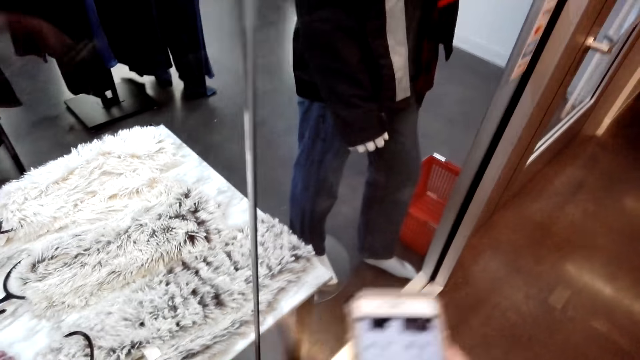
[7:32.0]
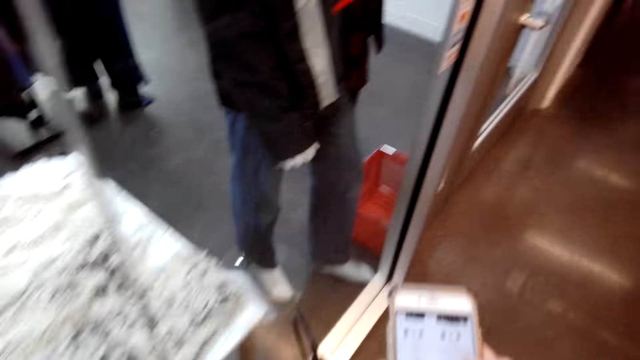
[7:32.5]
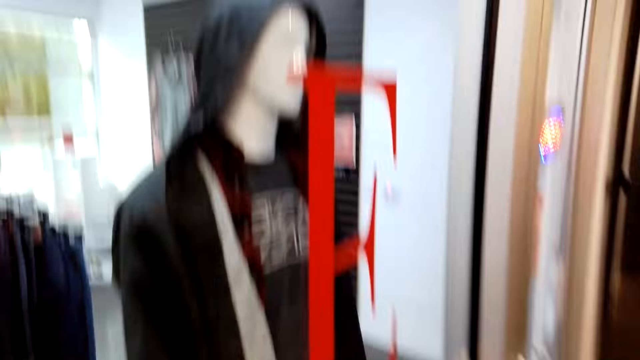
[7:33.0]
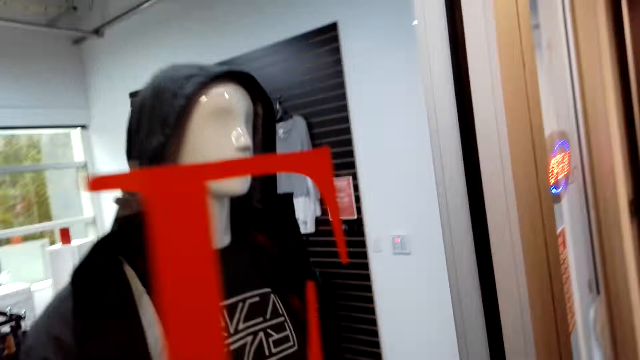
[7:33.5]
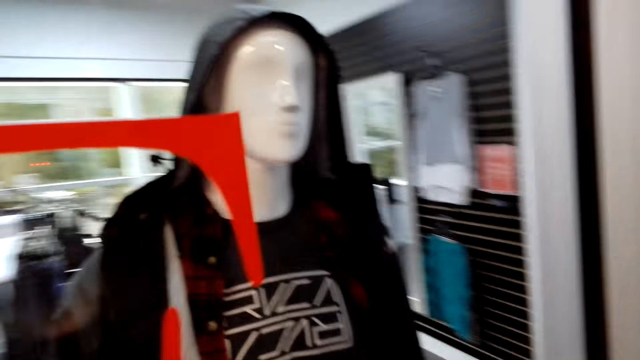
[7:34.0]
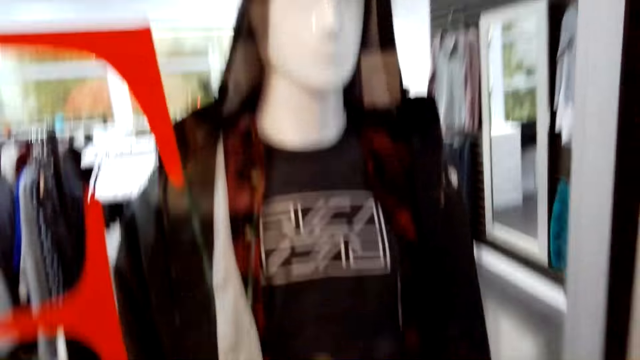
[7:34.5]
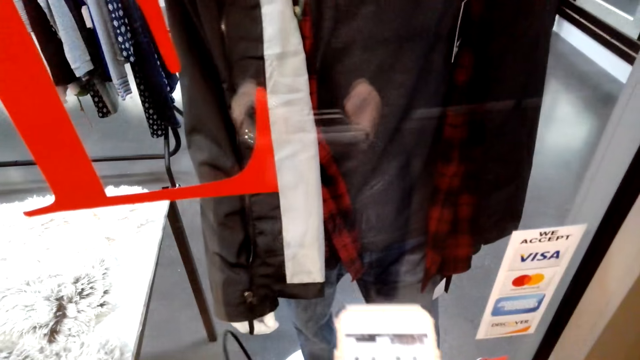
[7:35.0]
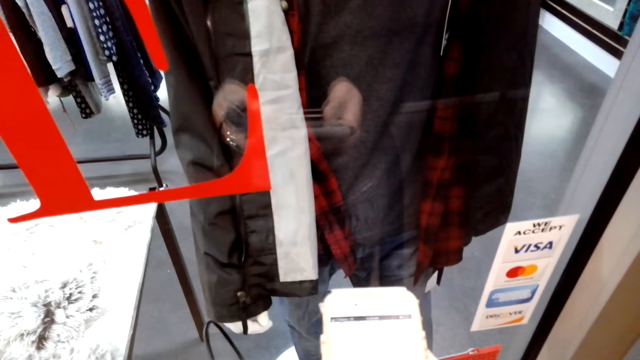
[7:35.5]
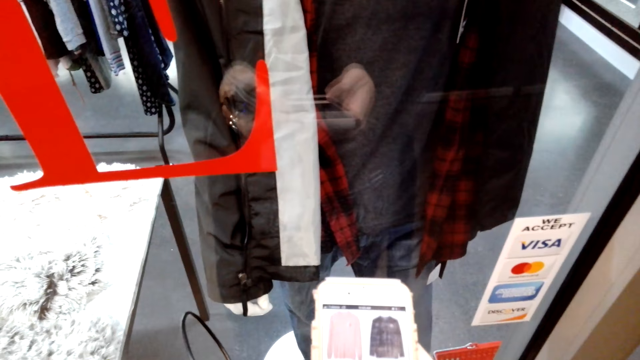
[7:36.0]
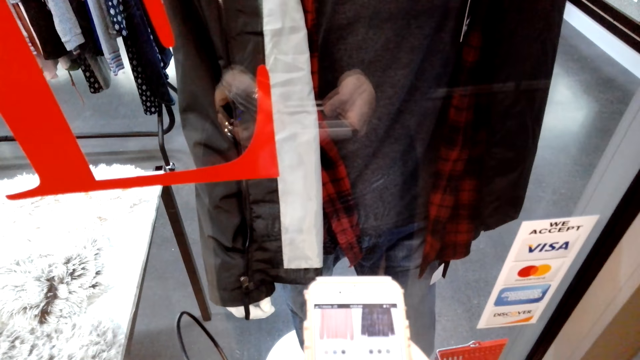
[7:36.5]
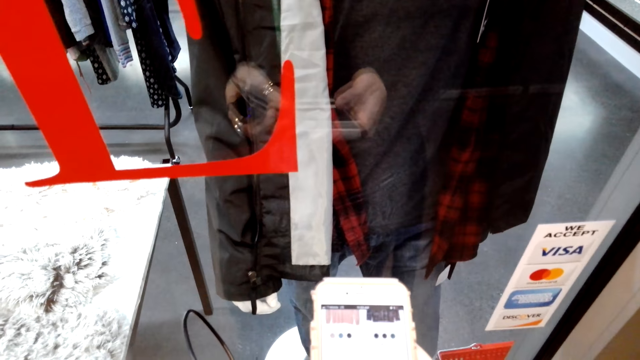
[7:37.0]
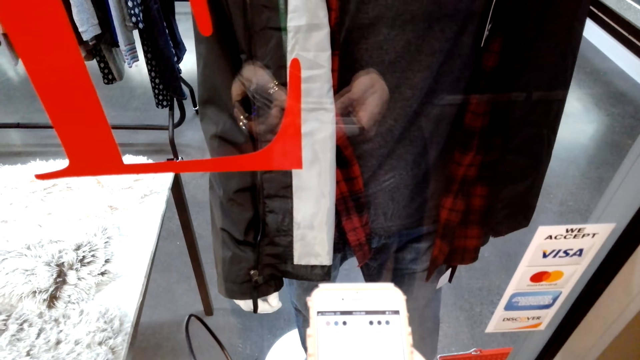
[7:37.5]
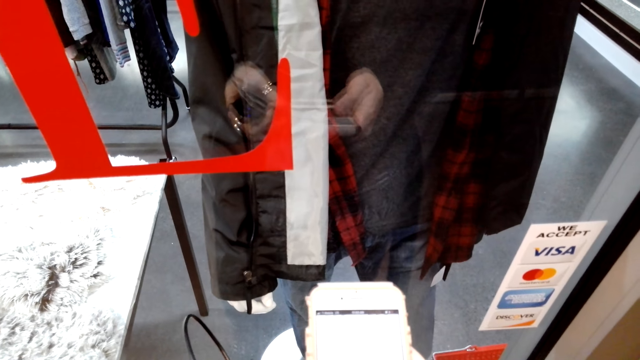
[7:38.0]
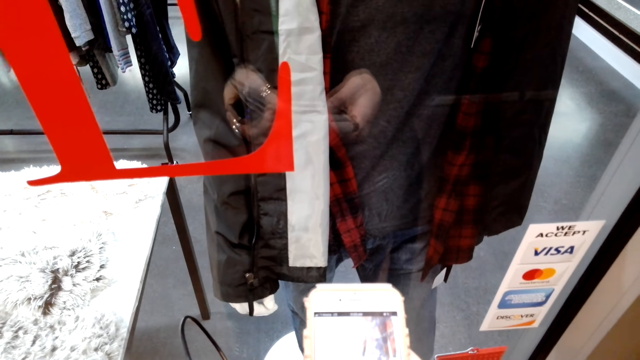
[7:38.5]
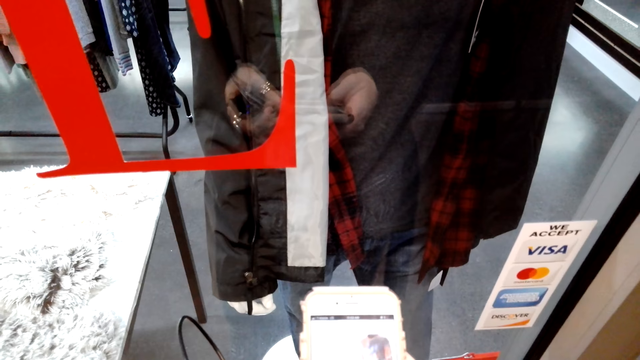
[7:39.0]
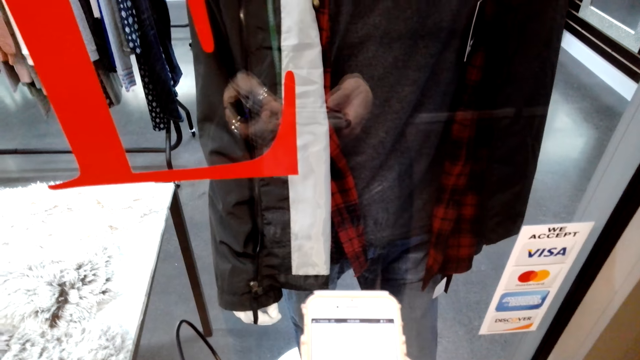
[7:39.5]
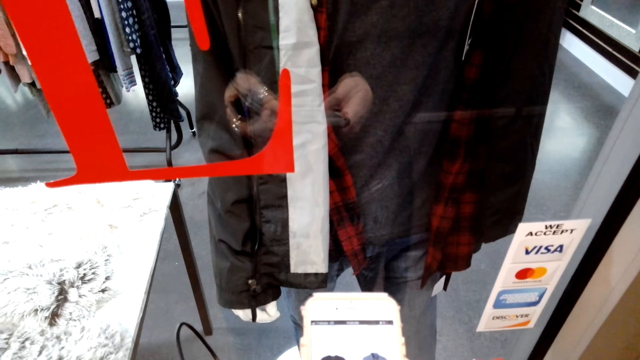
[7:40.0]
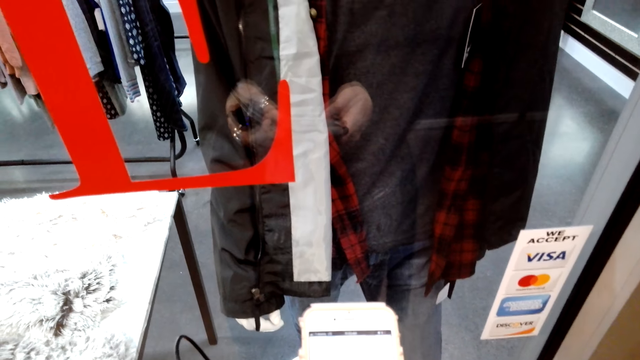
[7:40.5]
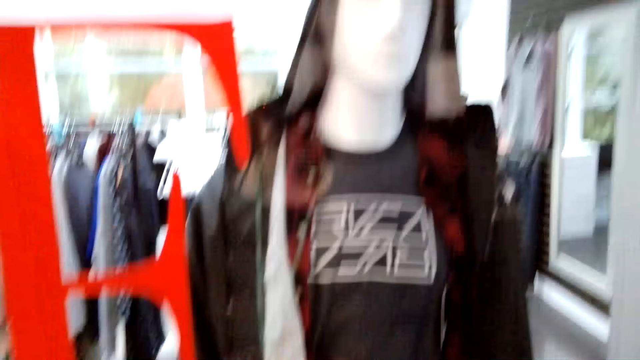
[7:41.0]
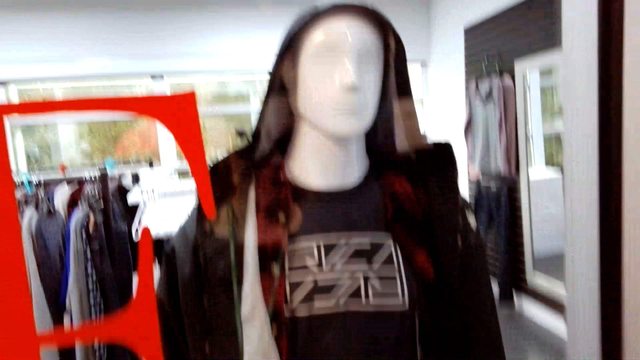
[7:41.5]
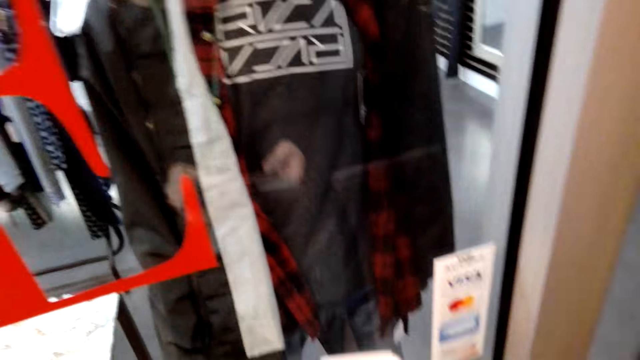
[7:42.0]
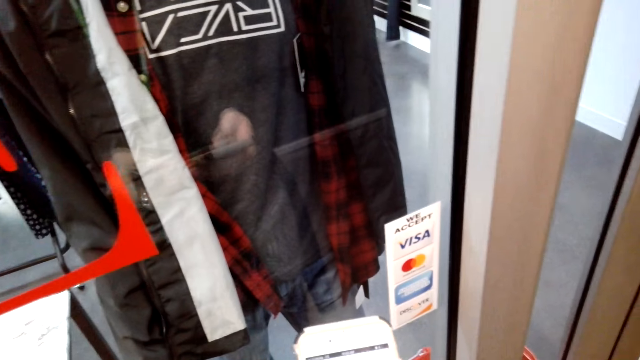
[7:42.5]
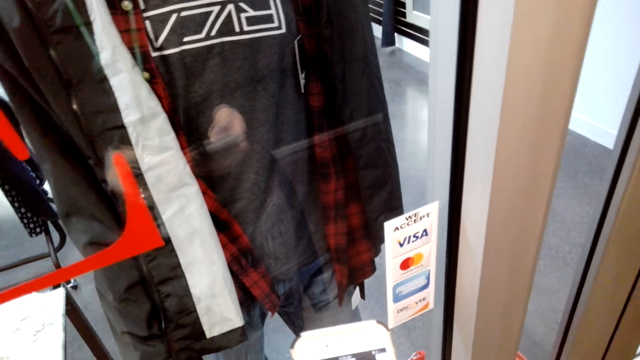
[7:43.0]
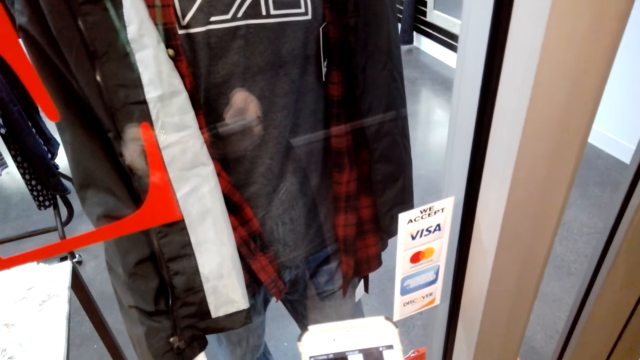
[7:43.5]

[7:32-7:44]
The camera wearer stares at the dummy. They operate the phone in the shop.

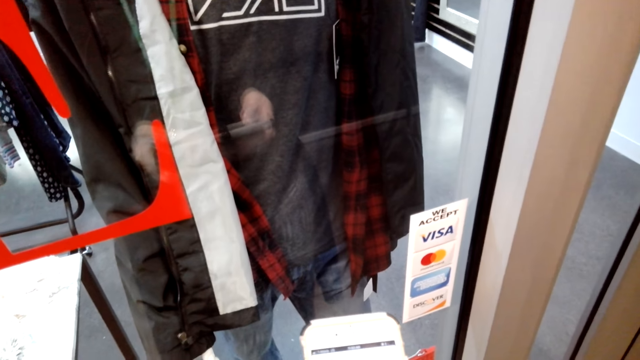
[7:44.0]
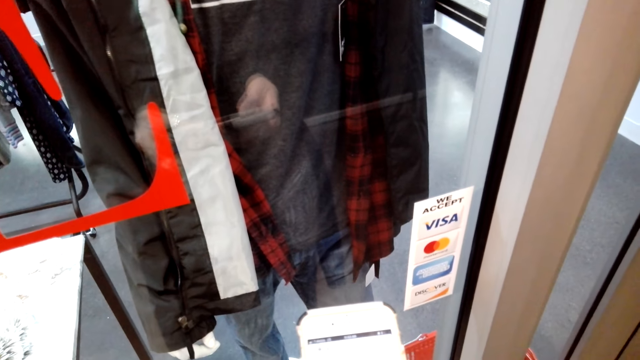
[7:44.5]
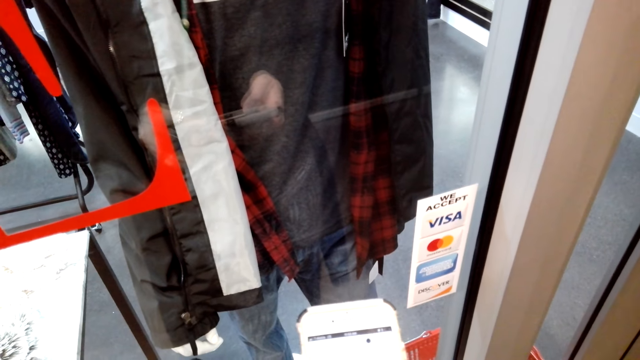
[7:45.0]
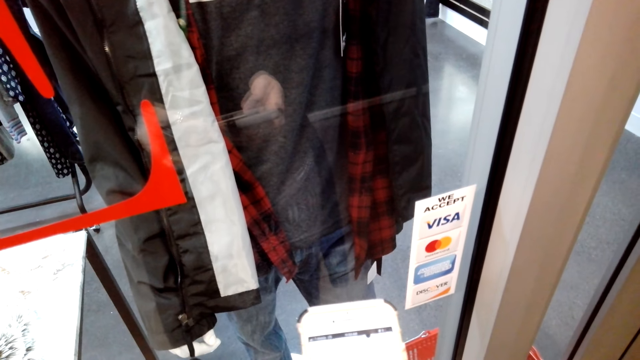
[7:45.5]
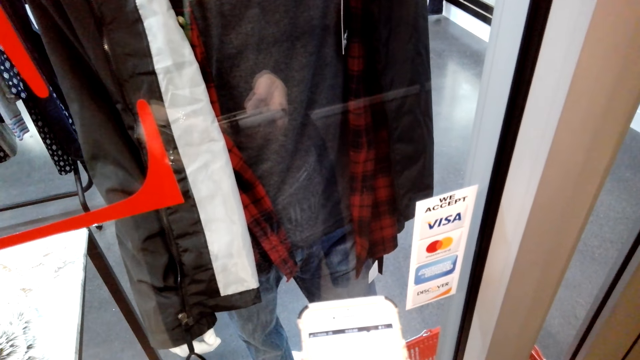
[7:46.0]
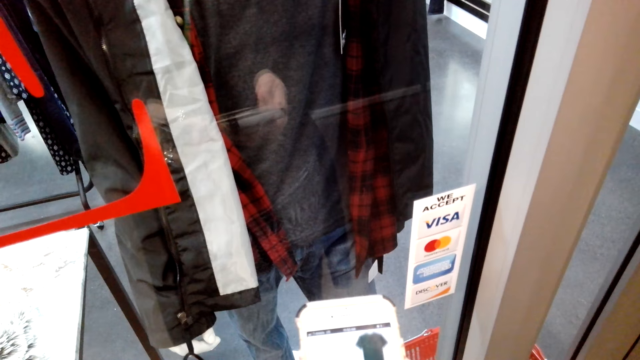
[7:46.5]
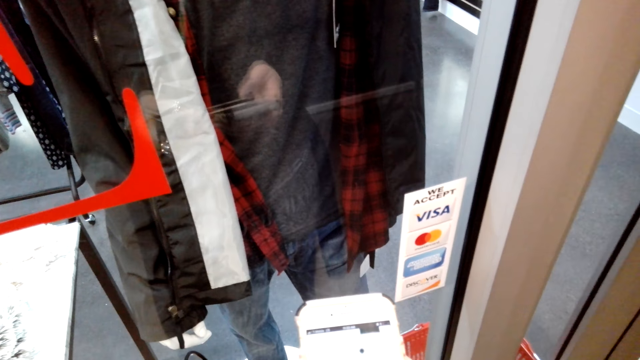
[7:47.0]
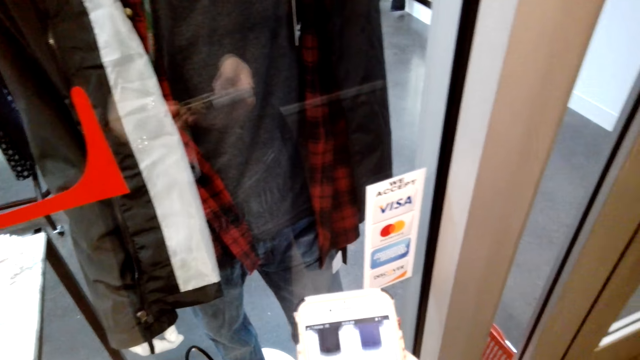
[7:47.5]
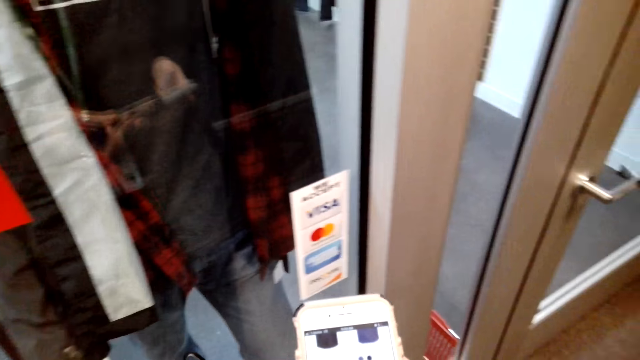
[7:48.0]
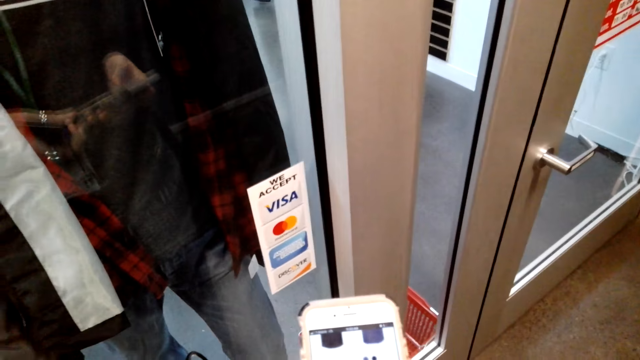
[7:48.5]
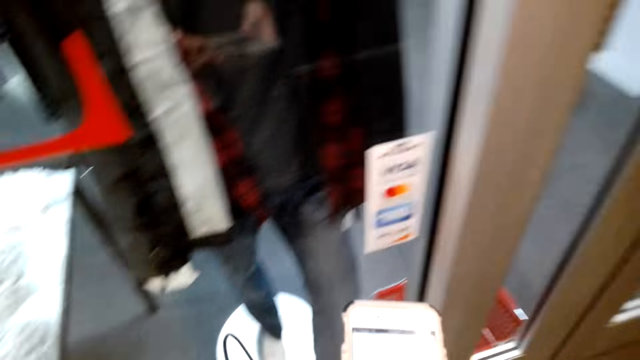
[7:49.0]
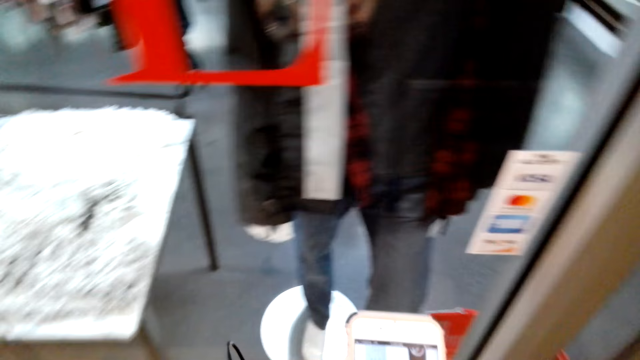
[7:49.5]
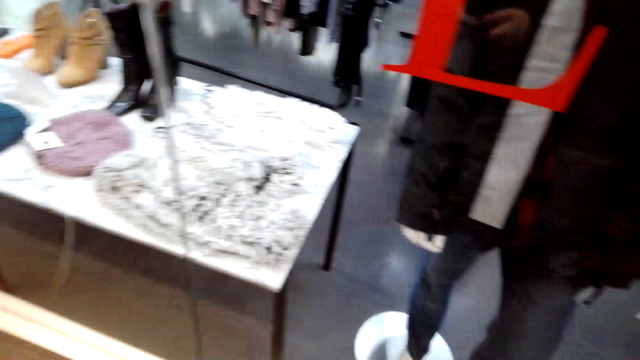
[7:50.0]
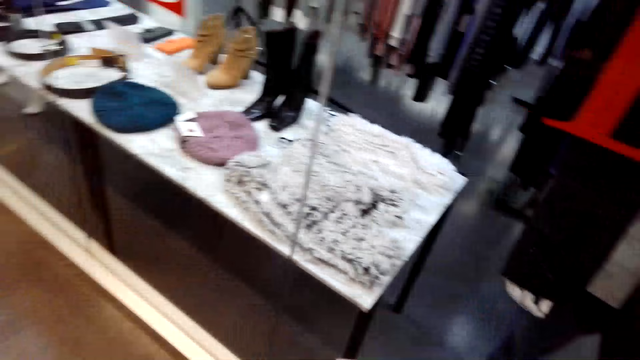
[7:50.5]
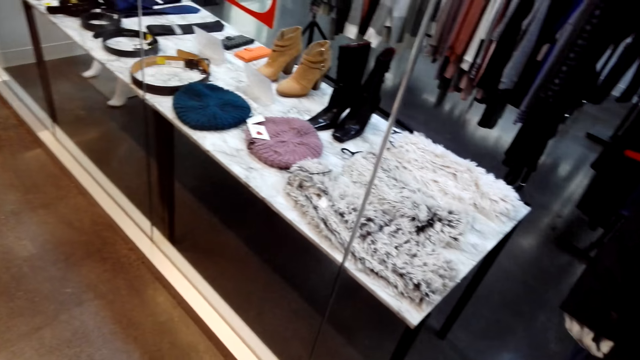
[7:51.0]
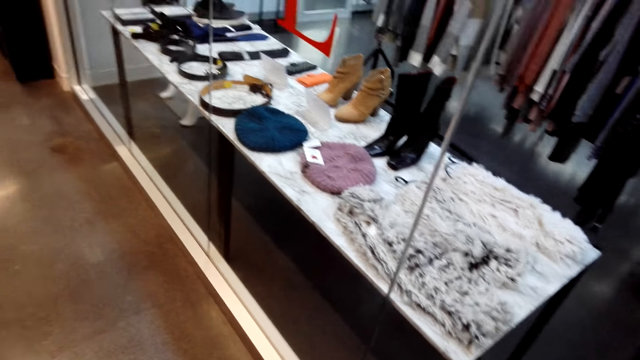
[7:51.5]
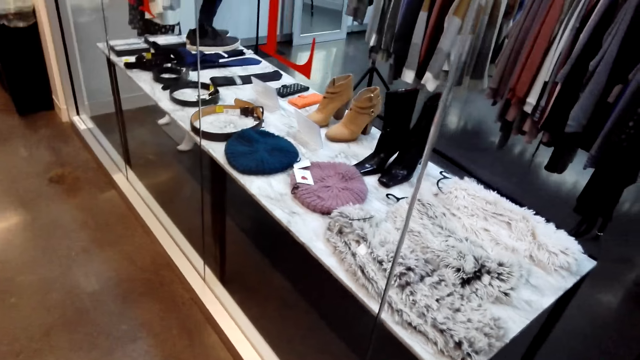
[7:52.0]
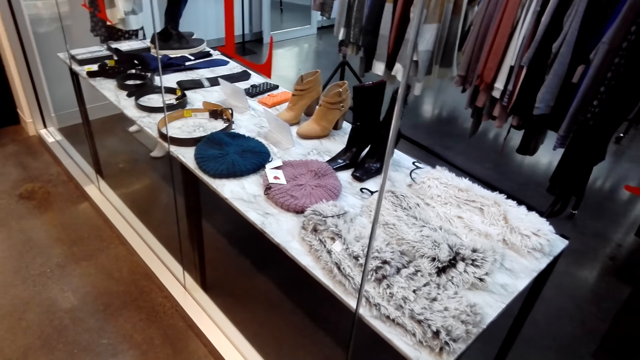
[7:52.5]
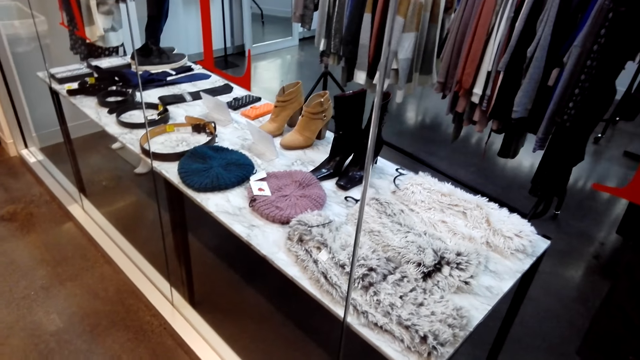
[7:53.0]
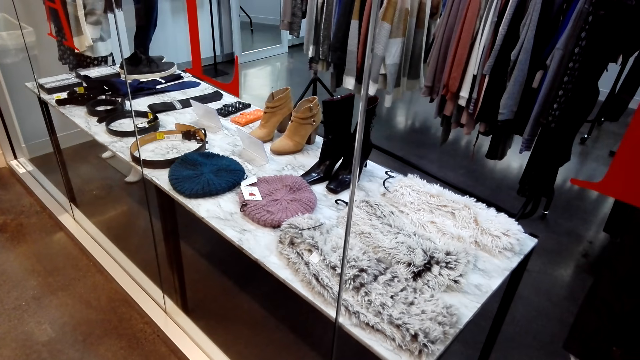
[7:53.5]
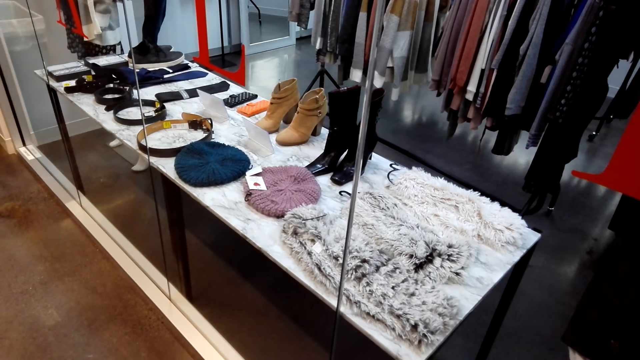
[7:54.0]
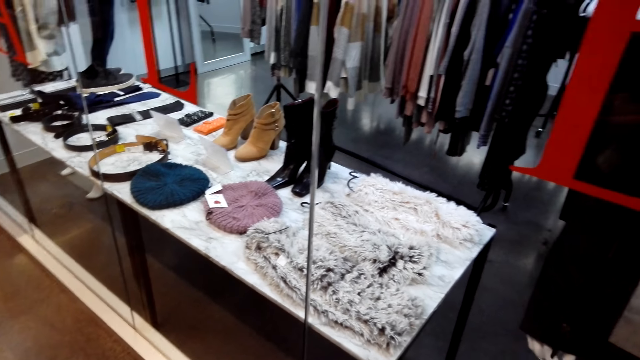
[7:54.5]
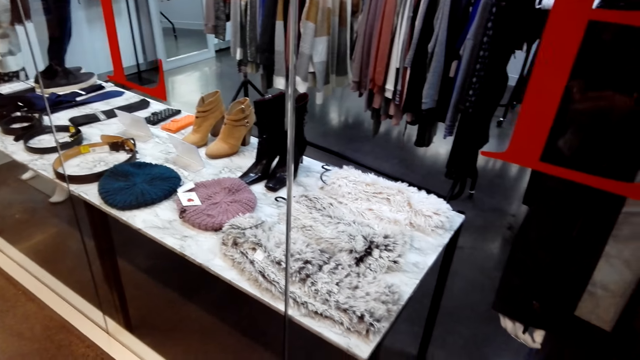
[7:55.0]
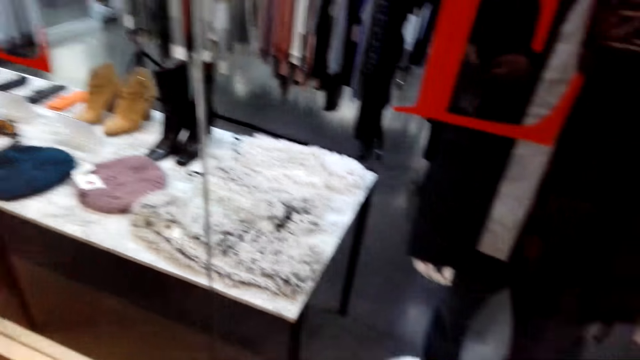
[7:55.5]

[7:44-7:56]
The camera wearer stares around the shop.
